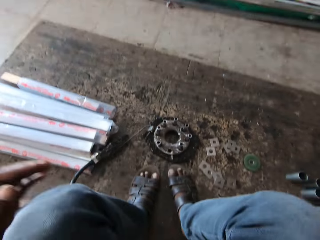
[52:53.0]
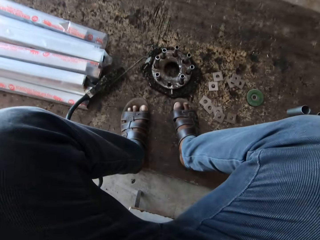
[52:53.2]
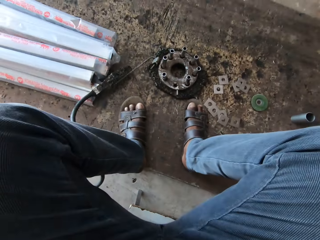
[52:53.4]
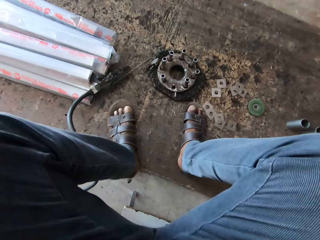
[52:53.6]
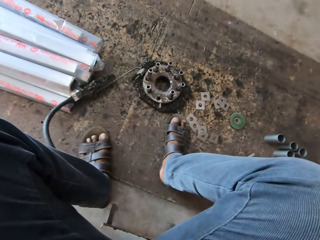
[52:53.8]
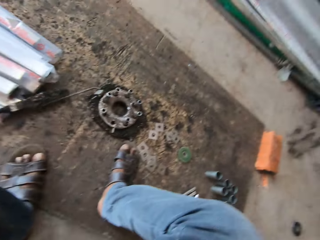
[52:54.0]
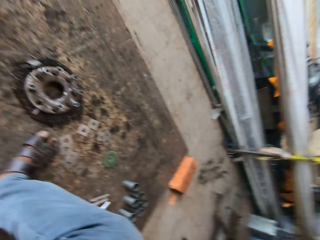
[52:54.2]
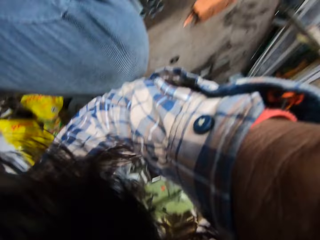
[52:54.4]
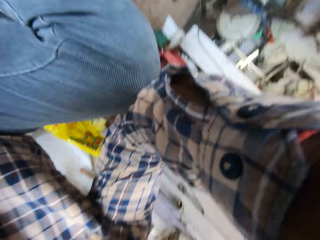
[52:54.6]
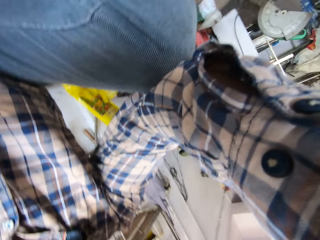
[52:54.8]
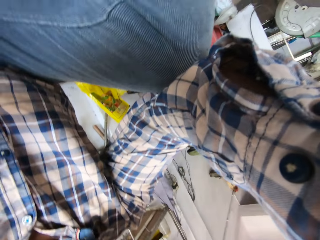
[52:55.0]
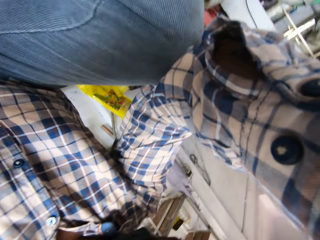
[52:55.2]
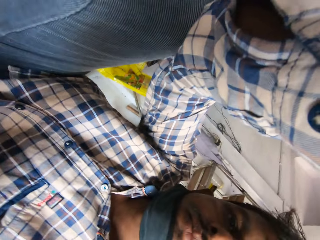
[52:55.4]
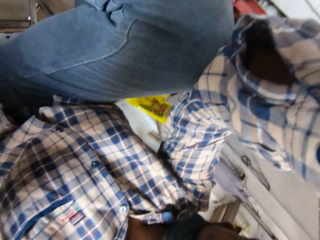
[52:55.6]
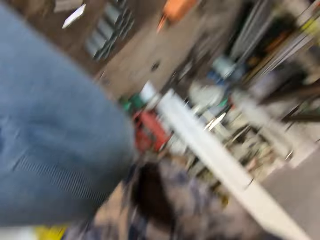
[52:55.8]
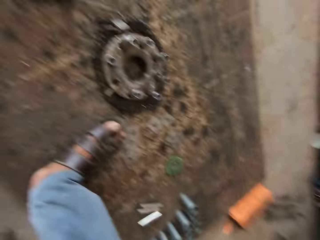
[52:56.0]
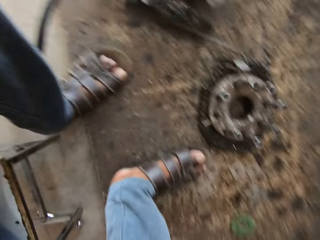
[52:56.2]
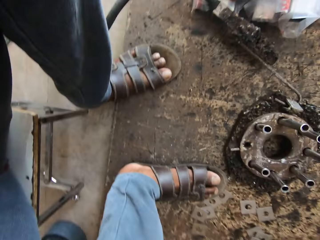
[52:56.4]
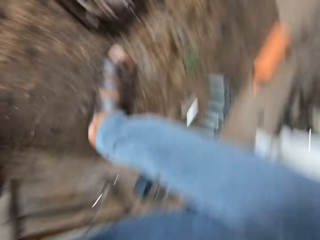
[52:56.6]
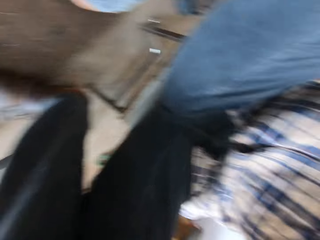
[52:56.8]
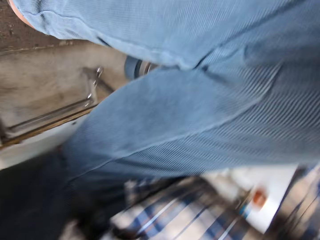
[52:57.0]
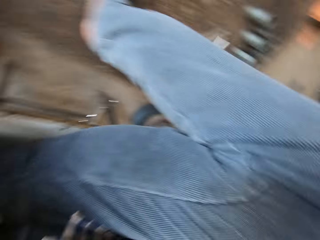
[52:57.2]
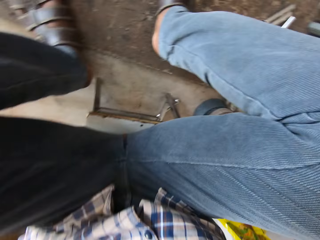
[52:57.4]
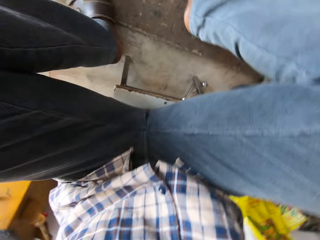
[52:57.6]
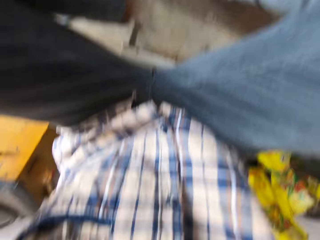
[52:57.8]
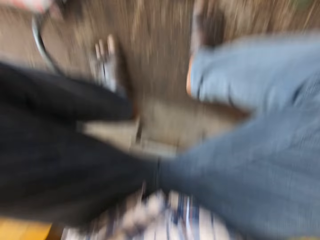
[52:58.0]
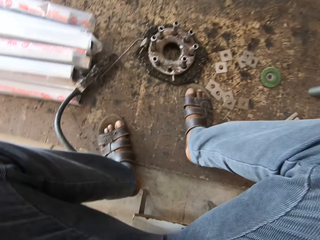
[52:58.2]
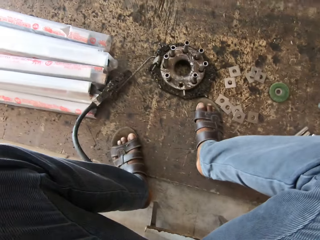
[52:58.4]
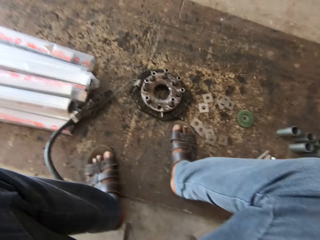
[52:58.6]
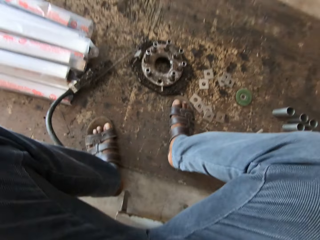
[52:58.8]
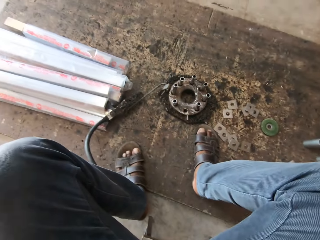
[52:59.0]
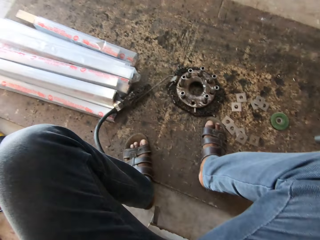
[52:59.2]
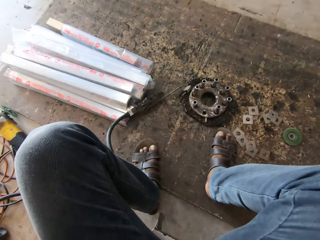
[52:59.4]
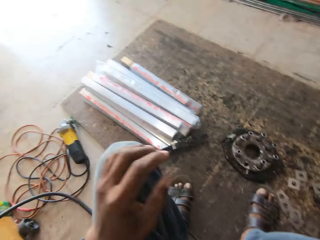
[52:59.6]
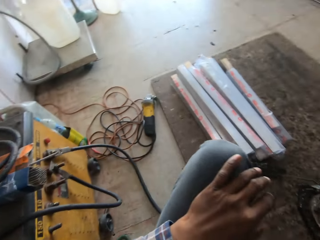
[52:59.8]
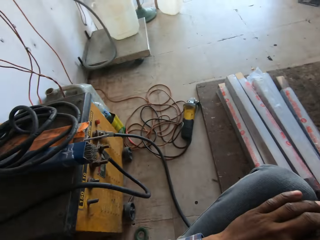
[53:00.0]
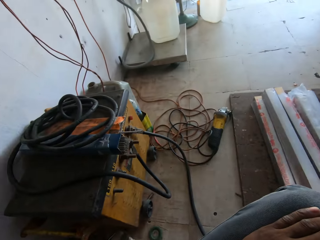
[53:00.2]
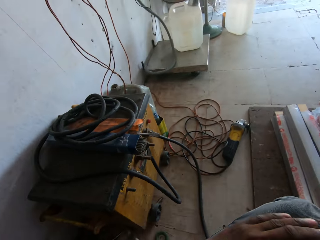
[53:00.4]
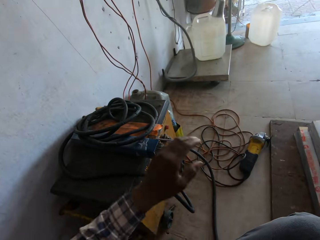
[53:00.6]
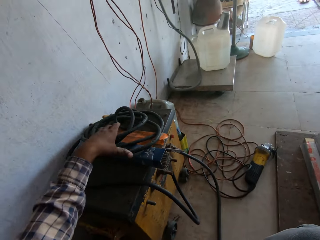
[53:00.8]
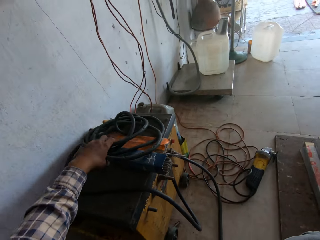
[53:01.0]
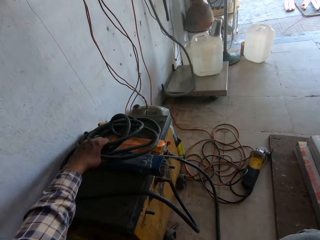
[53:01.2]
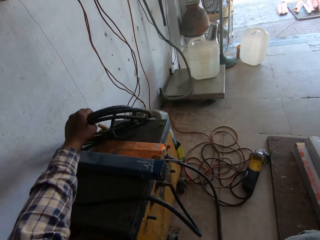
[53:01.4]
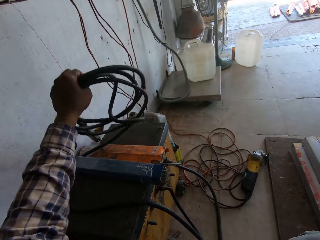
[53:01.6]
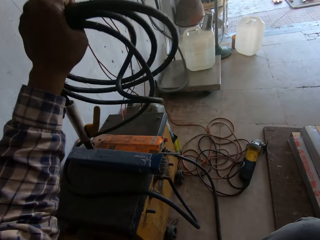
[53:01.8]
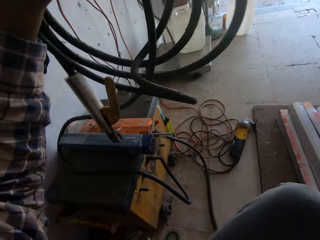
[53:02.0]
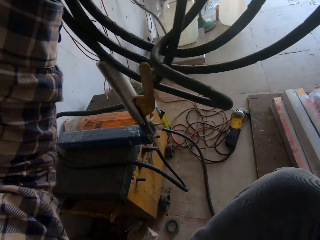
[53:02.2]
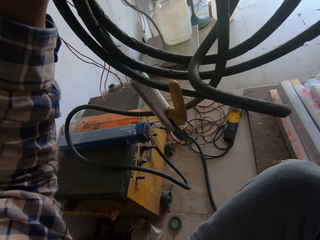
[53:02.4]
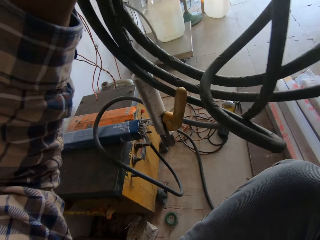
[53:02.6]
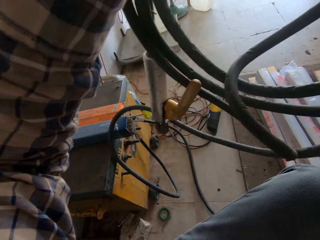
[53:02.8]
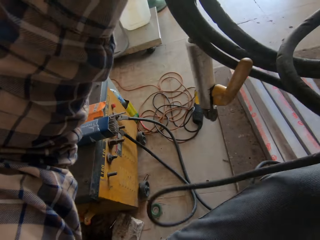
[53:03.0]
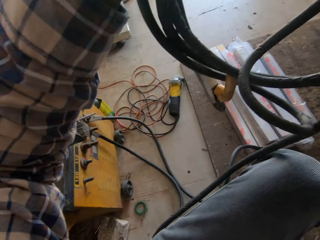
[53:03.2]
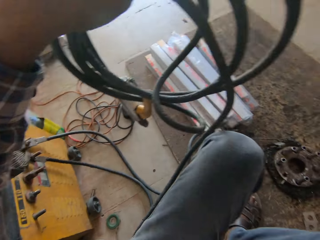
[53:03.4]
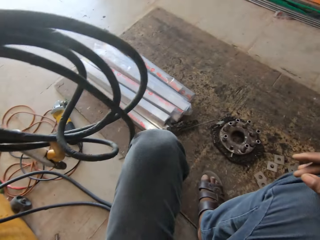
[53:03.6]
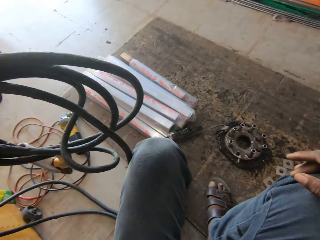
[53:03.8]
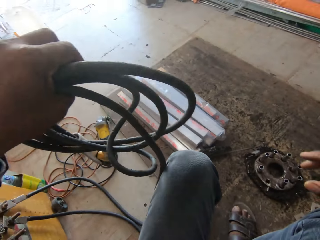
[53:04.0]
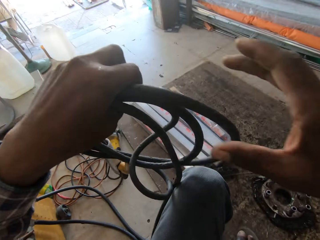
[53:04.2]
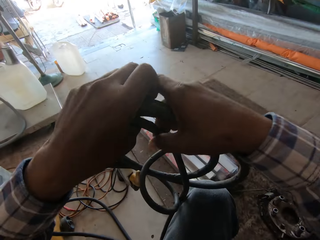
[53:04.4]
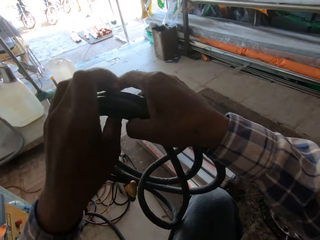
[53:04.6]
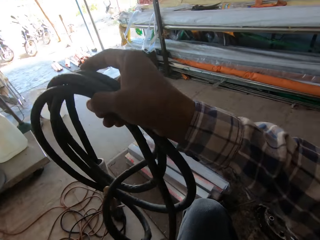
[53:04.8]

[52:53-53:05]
The camera wearer looks around. He picks up an electrode holder from the welding machine with his left hand. He passes the electrode holder from his left hand to his right hand.

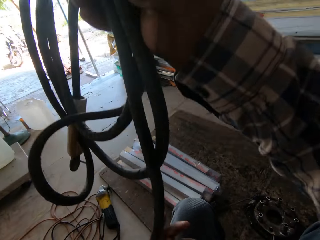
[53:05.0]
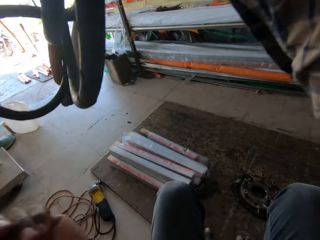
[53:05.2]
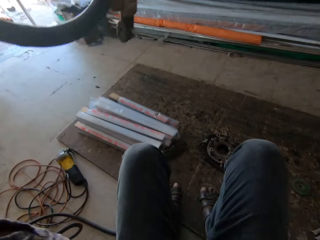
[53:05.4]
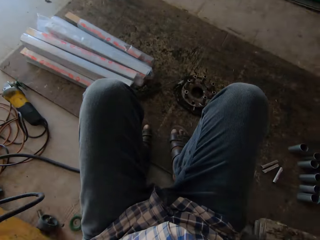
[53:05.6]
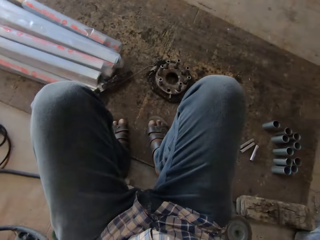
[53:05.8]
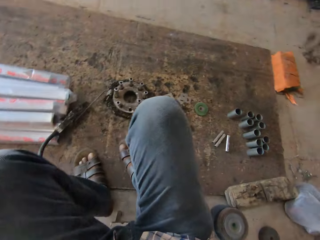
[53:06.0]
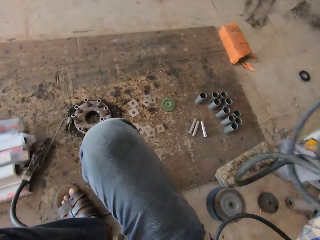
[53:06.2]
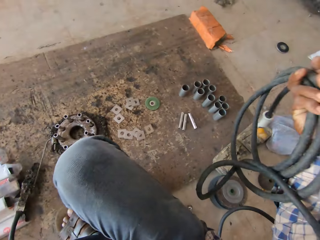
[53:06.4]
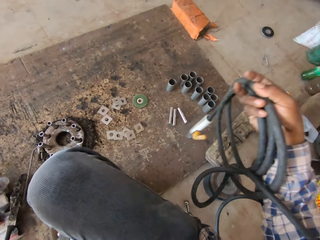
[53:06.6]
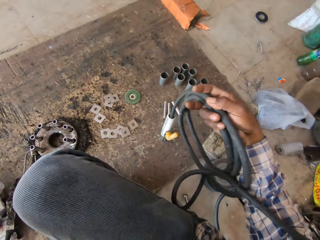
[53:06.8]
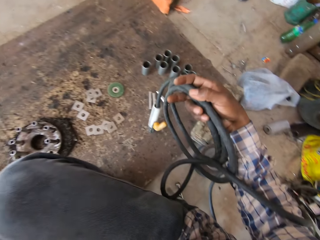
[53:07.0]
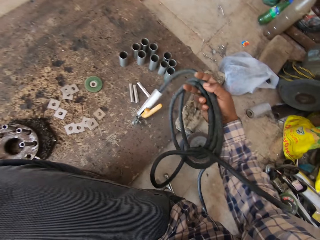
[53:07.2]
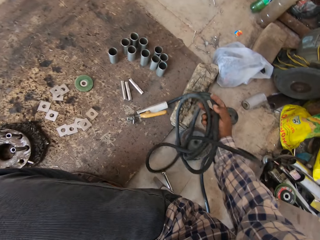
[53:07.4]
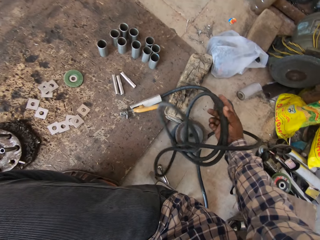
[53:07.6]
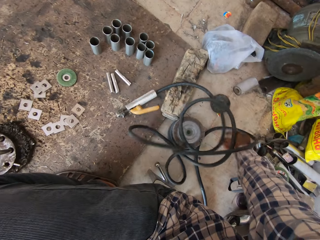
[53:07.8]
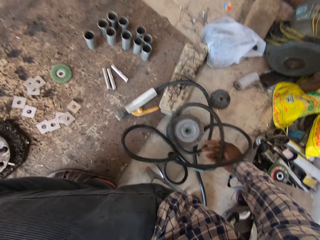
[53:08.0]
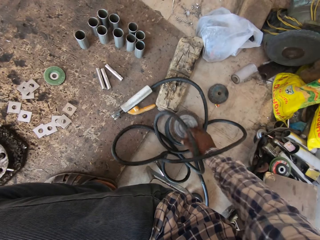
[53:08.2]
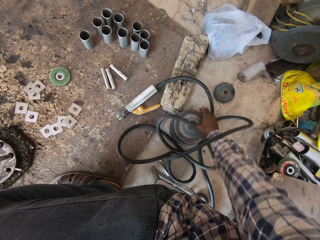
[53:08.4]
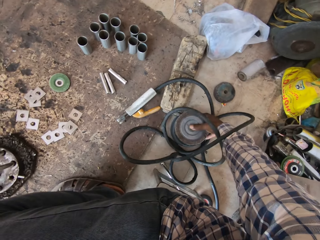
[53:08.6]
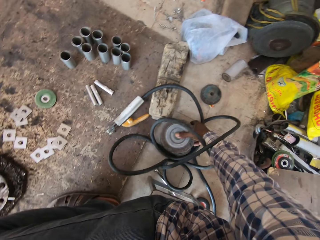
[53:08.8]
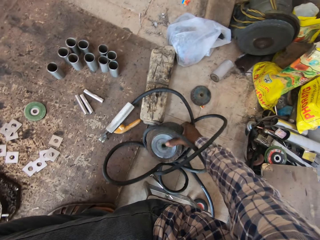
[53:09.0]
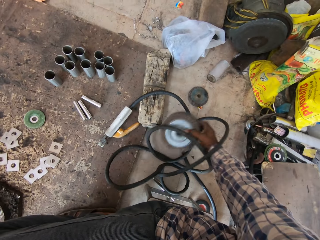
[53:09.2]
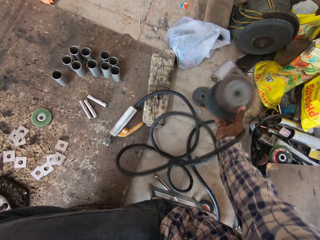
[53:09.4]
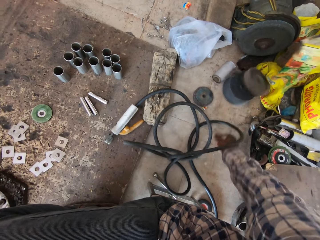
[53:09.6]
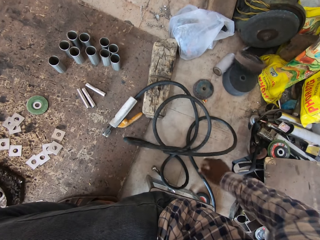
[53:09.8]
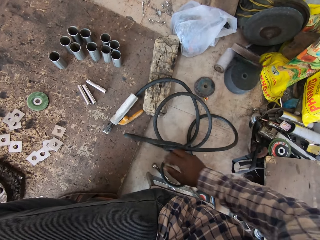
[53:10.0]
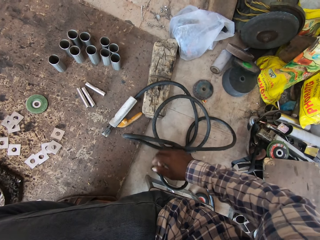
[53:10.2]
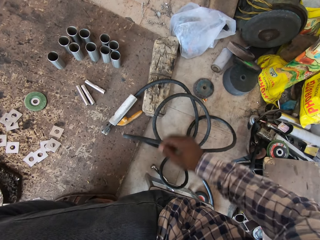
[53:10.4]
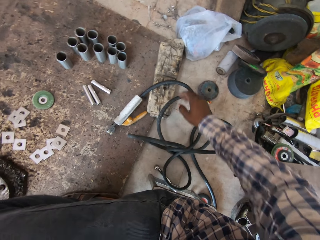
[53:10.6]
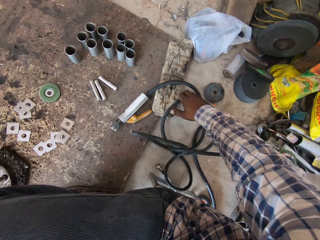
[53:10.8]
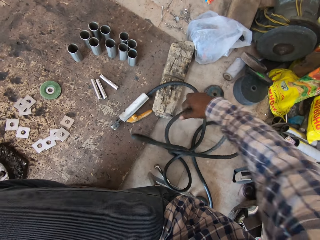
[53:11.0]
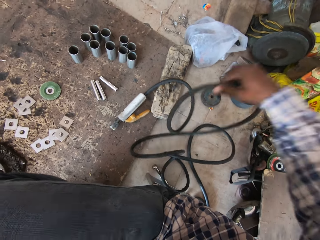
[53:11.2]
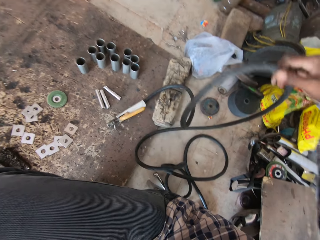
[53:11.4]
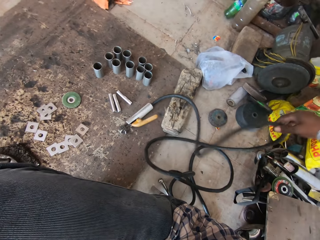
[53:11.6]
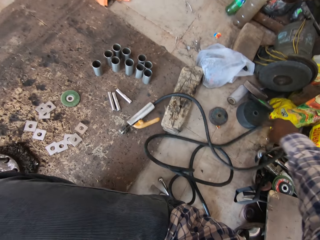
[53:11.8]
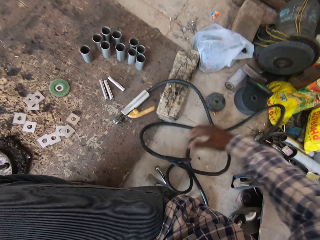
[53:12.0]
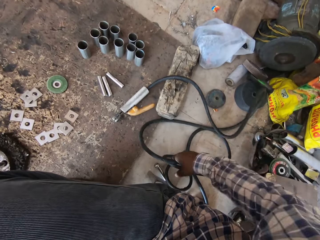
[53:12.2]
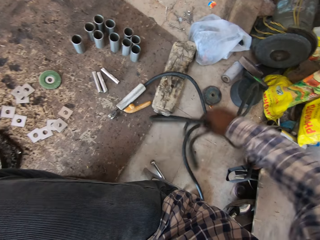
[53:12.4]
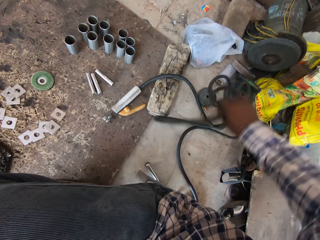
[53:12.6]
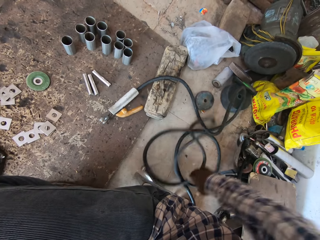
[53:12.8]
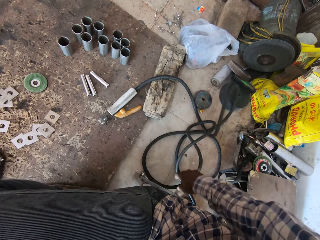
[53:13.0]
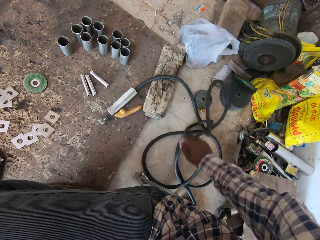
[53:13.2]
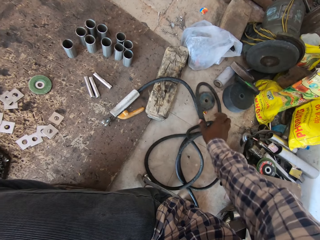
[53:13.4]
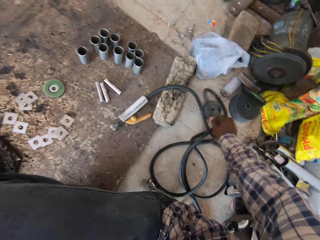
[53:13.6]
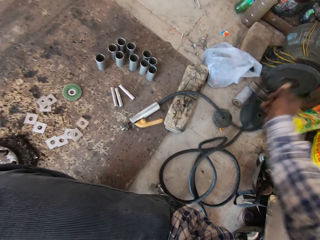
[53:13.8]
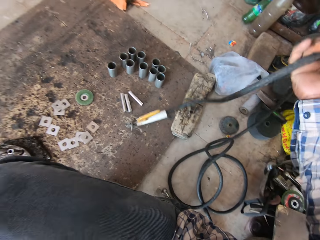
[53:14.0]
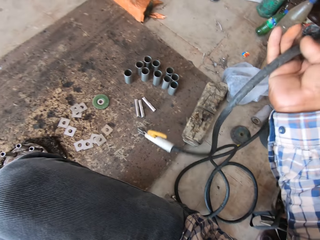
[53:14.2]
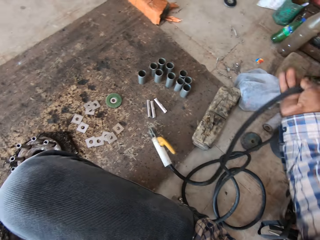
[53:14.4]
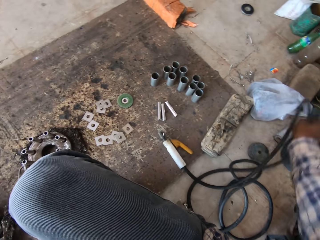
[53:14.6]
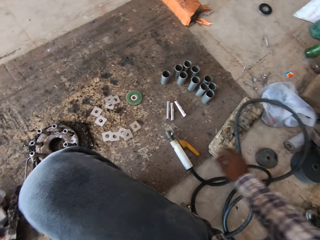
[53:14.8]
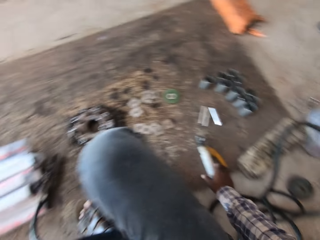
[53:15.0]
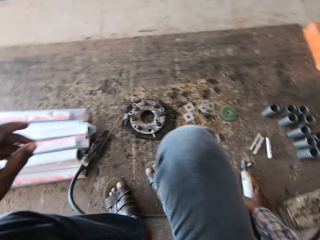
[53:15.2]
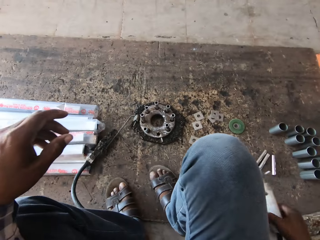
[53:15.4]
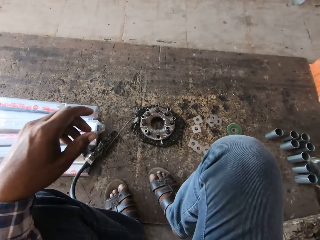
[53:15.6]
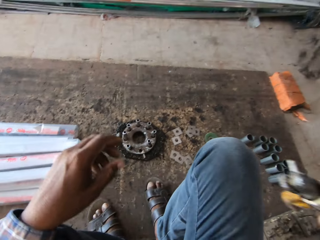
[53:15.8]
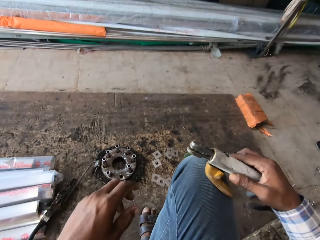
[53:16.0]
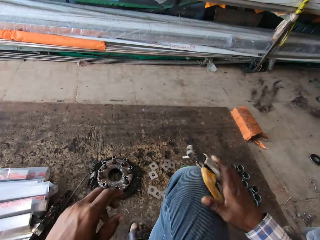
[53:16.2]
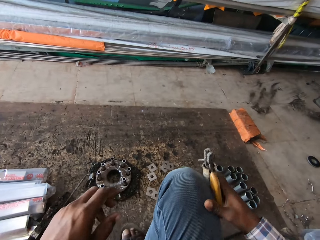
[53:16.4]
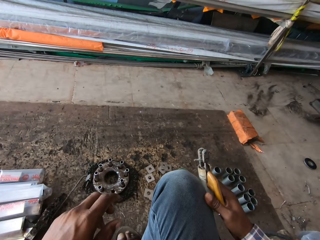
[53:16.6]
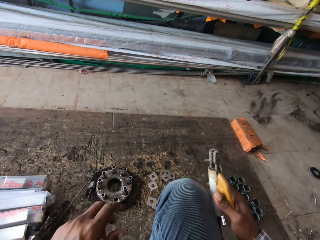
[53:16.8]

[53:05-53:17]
The camera wearer drops the electrode holder or cable in his right hand on the floor. He moves some wheels on the floor with his right hand. He throws away the sand paper. He adjusts the cable on the ground. He picks up the electrode holder from the floor with his right hand.
